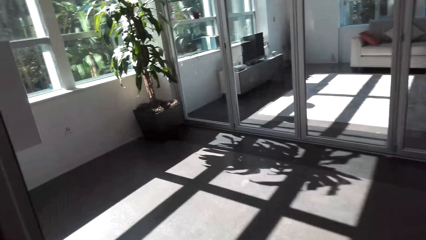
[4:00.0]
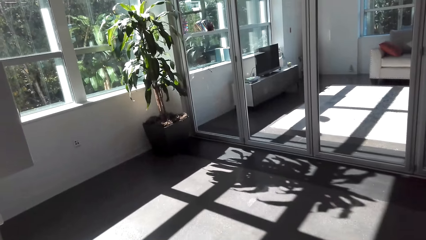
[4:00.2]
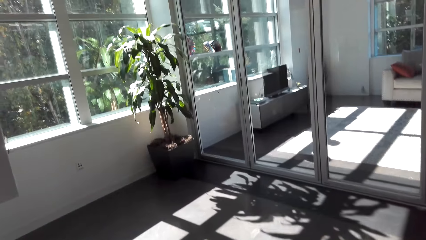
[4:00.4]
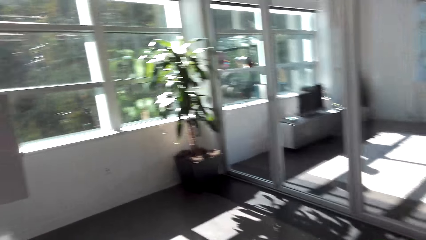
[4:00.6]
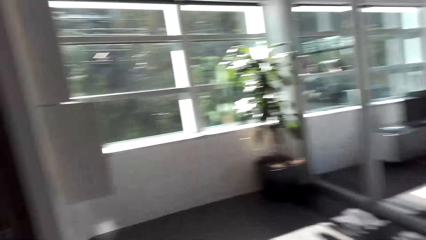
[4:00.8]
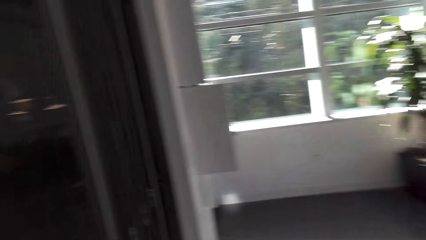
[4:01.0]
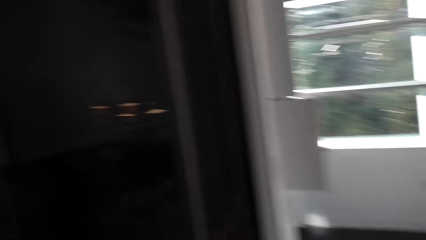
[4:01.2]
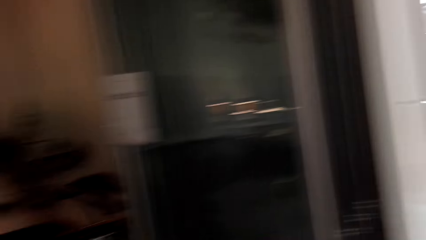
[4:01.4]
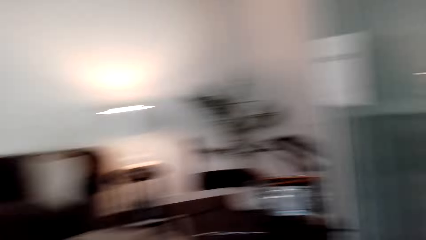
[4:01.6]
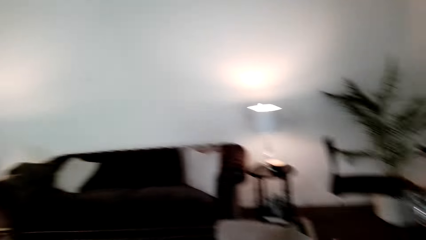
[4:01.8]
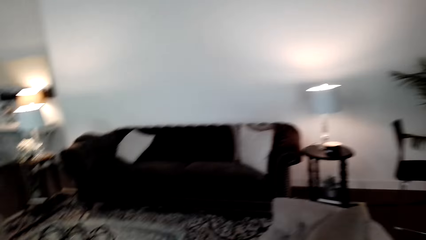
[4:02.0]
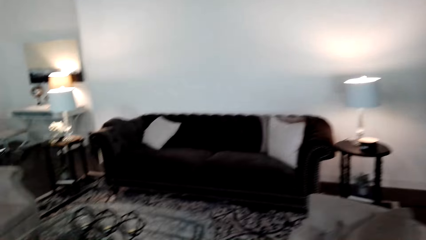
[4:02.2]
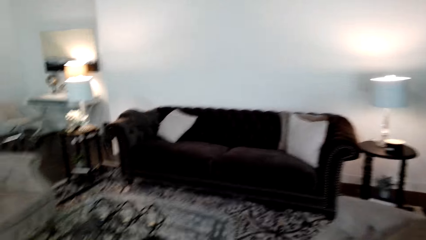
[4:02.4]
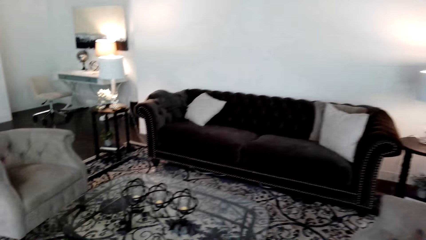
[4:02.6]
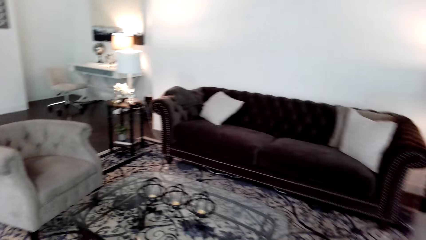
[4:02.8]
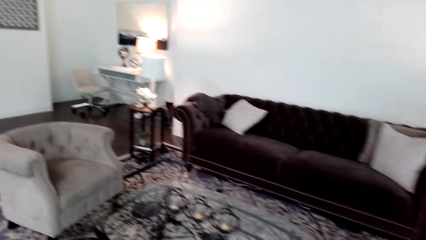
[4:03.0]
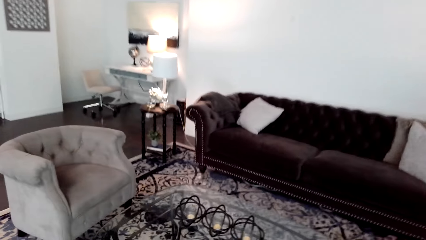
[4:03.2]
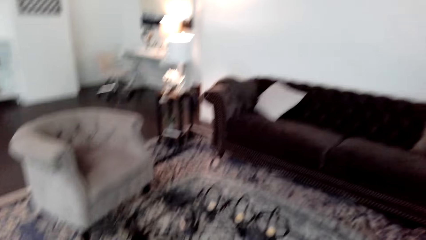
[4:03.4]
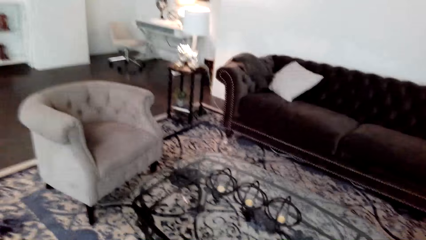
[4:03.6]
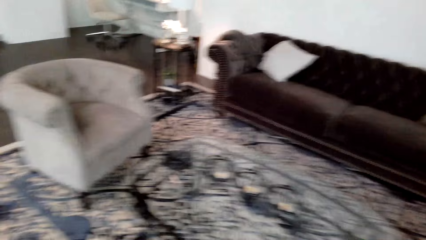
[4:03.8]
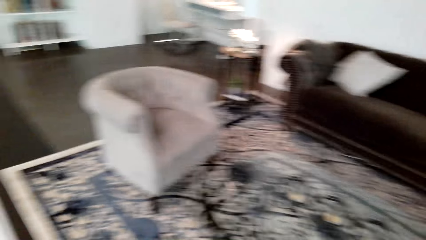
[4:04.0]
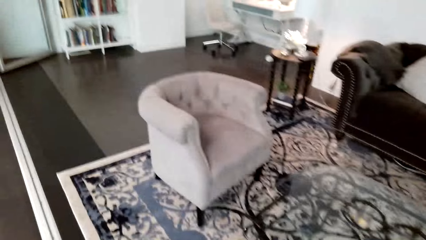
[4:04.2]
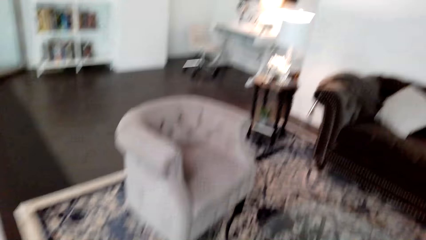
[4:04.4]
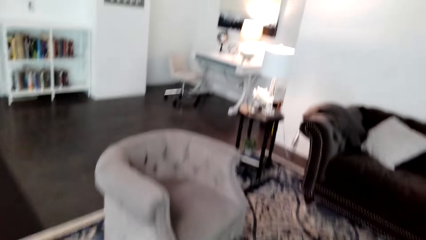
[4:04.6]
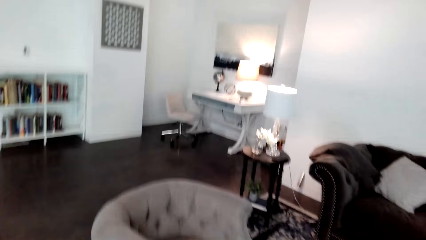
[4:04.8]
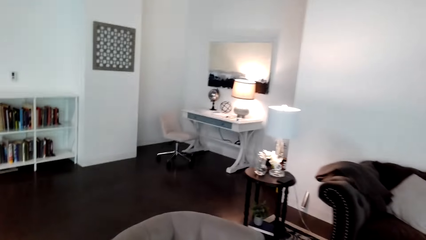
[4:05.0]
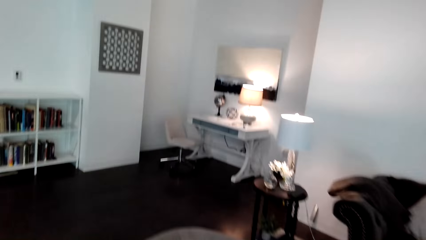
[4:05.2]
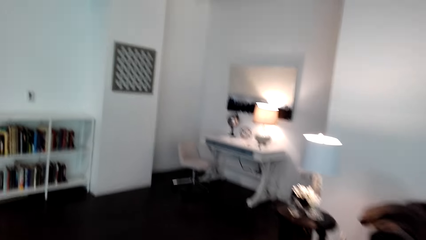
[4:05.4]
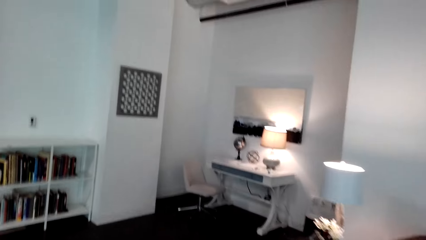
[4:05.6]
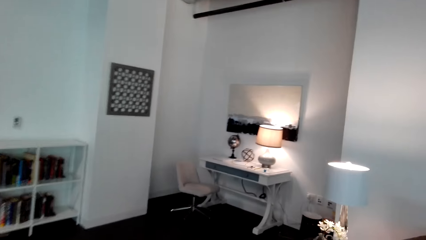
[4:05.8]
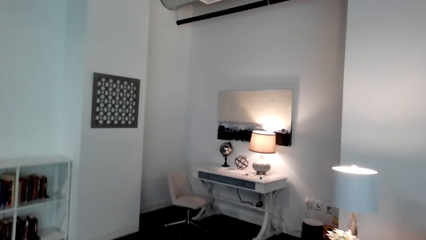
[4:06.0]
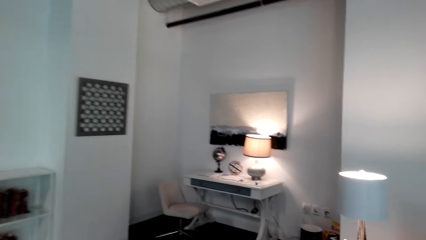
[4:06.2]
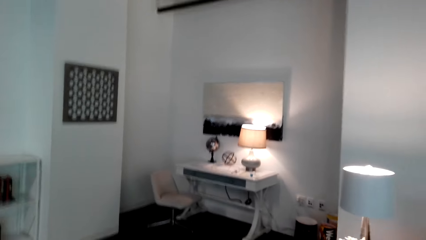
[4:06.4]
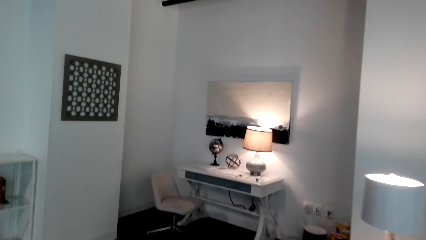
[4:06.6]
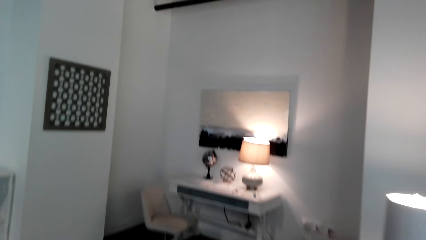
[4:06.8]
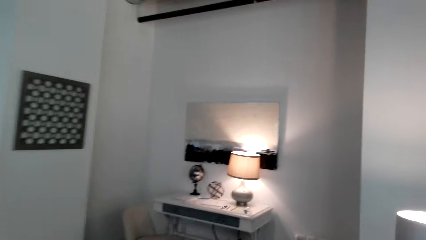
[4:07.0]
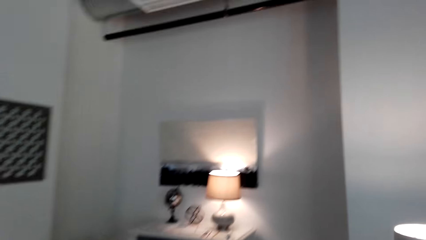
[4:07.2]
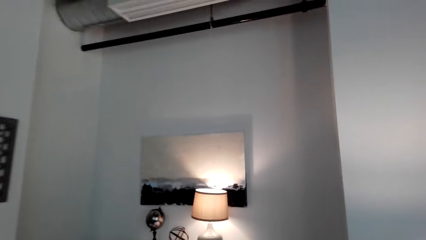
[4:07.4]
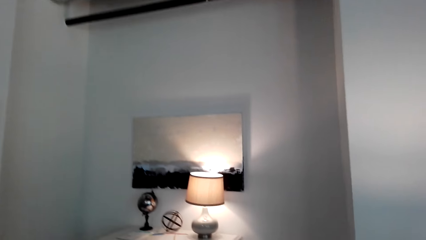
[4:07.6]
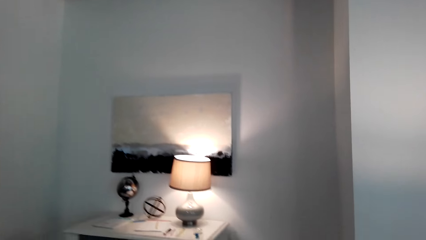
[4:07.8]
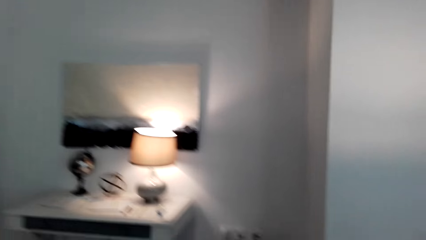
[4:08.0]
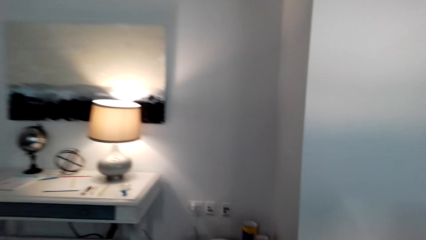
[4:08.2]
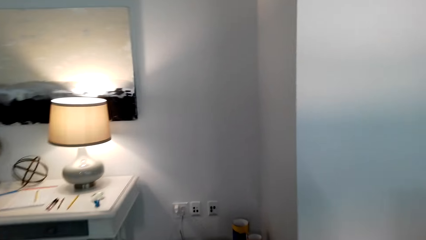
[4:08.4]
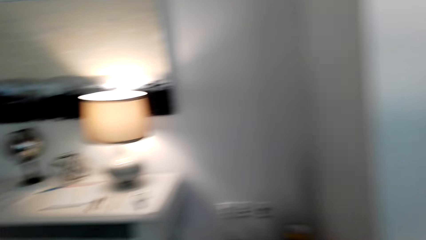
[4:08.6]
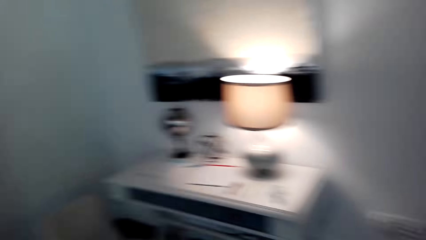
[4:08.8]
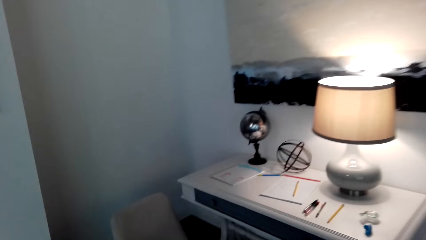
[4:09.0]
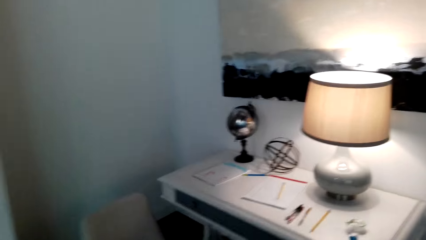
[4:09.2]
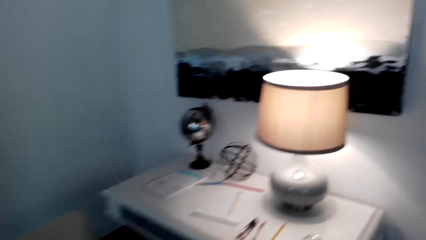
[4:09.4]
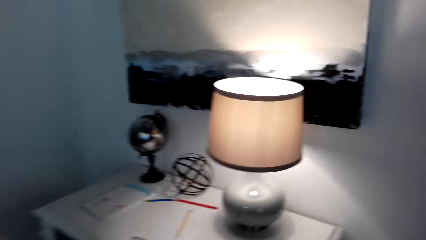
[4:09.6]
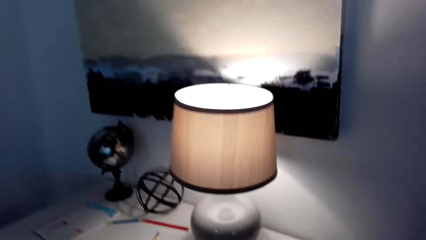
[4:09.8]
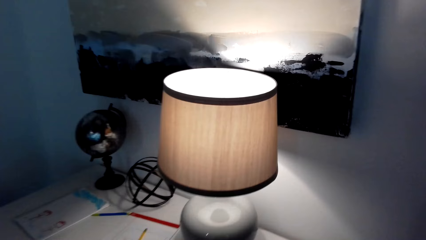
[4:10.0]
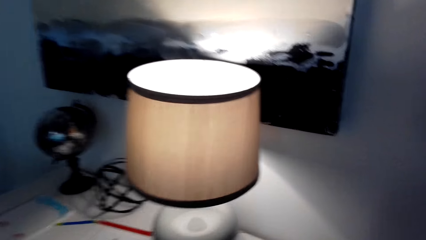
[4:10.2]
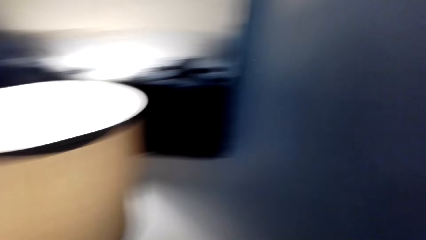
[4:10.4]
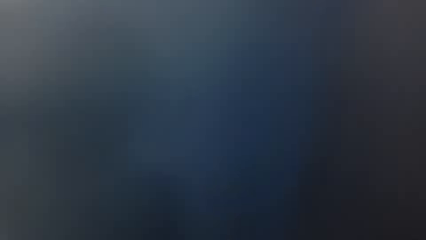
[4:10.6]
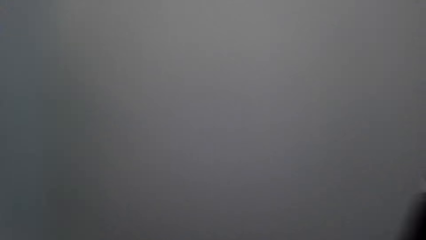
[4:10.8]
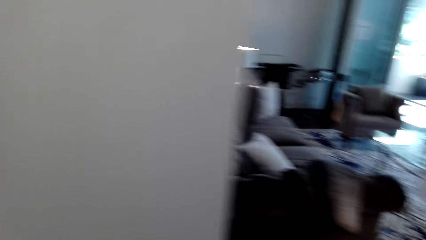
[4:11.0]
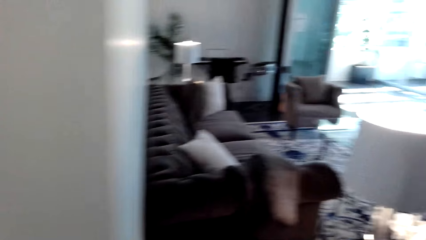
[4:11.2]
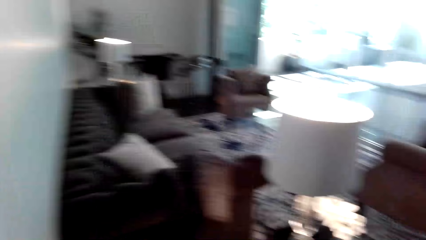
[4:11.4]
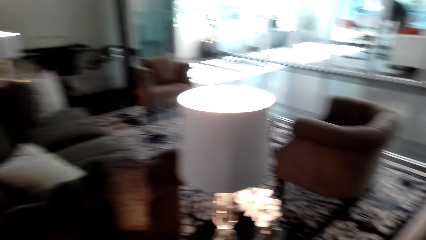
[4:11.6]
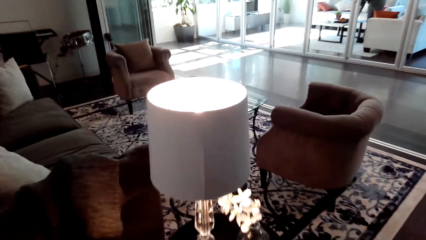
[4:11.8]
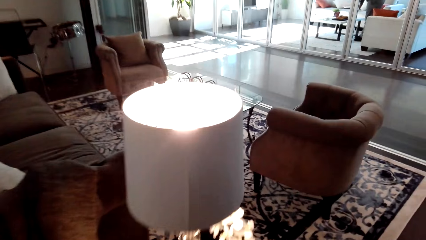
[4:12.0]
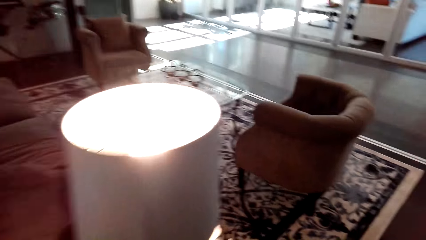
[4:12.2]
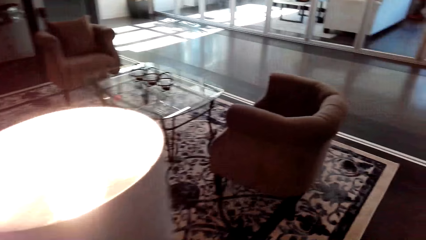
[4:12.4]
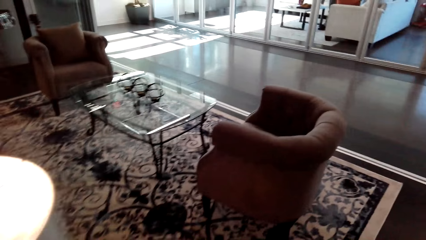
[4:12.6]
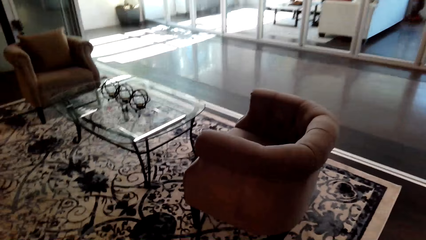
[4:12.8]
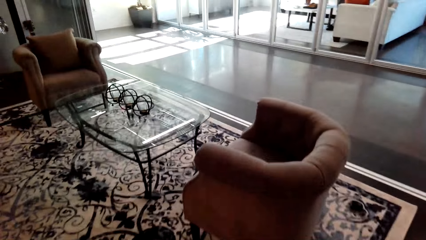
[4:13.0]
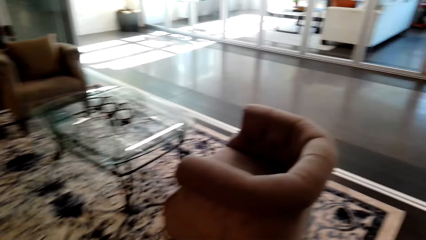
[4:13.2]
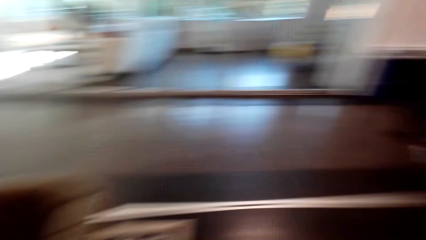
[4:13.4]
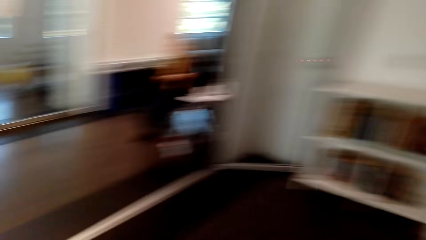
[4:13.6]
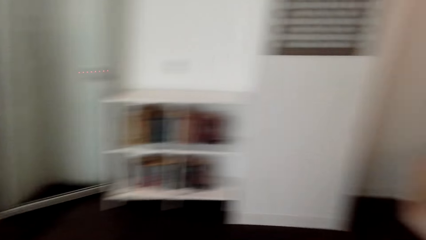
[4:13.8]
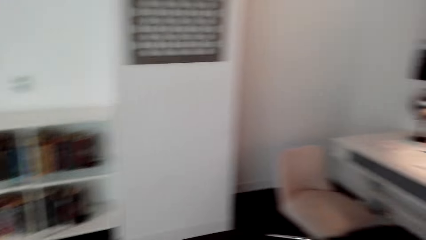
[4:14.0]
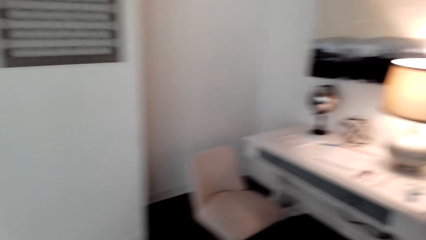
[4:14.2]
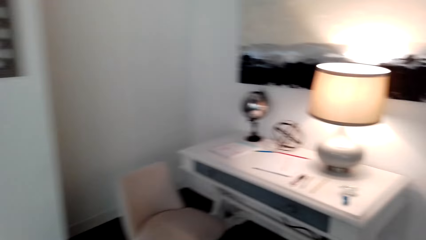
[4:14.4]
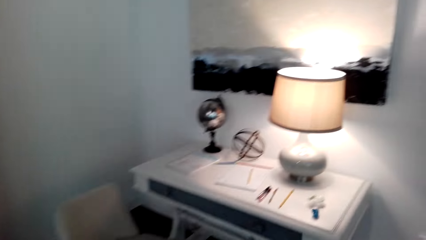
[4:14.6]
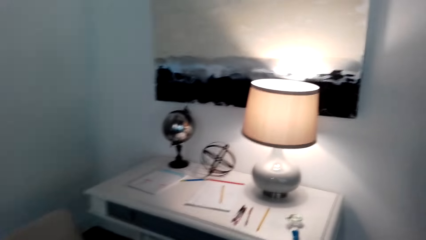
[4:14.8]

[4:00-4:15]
The camera wearer moves outside. They walk back in. A person converses with the camera wearer. The camera wearer turns back. They converse with the person. The person converses with the camera wearer. The camera wearer turns back. They converse with the person.
